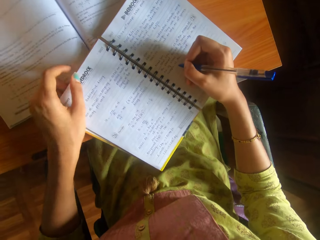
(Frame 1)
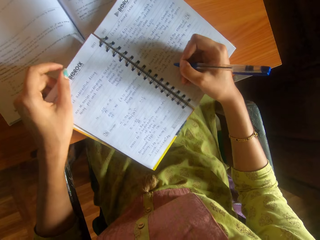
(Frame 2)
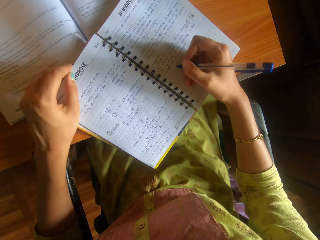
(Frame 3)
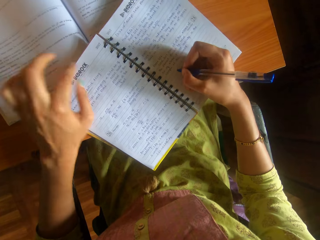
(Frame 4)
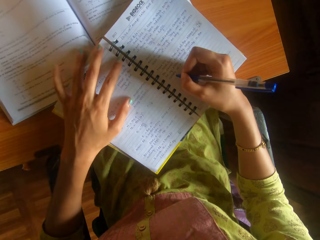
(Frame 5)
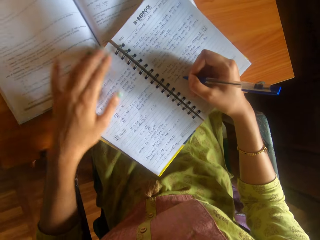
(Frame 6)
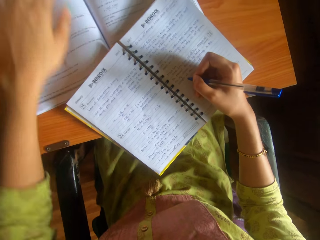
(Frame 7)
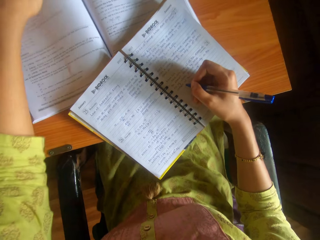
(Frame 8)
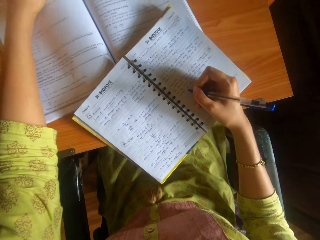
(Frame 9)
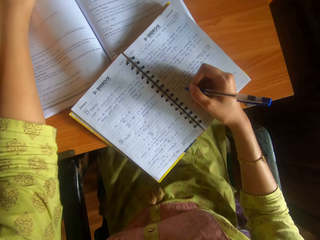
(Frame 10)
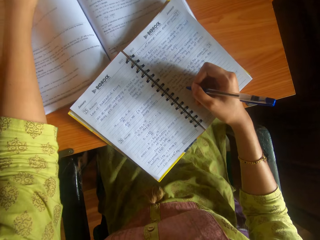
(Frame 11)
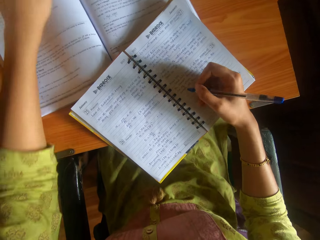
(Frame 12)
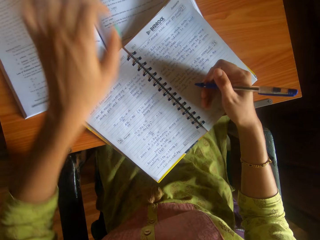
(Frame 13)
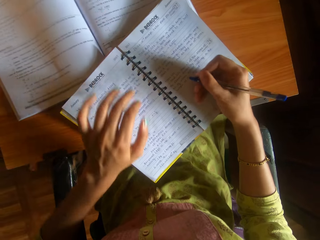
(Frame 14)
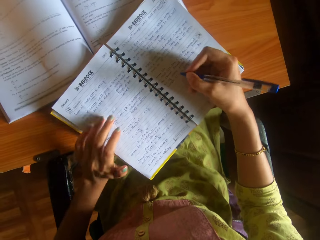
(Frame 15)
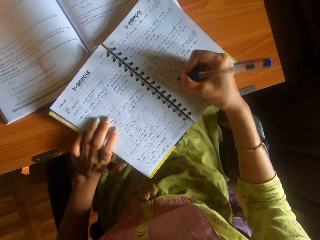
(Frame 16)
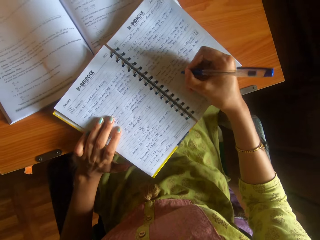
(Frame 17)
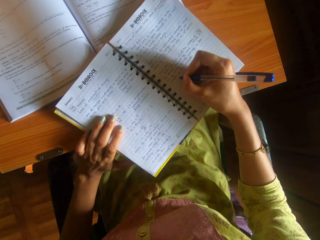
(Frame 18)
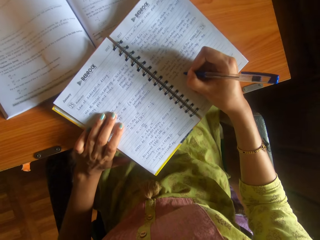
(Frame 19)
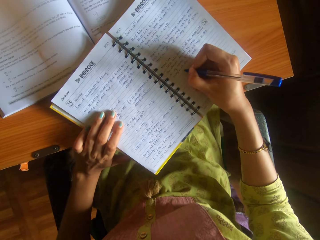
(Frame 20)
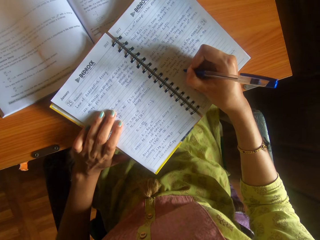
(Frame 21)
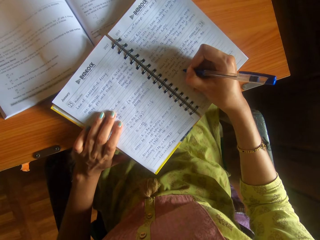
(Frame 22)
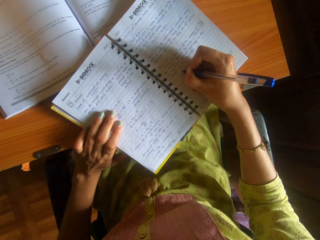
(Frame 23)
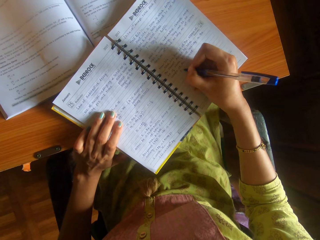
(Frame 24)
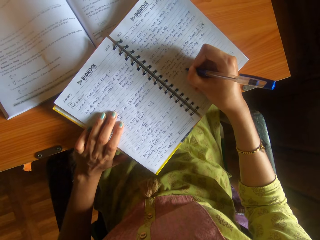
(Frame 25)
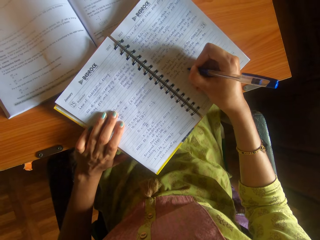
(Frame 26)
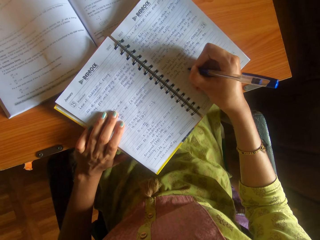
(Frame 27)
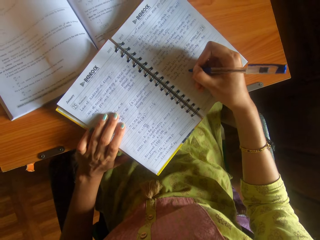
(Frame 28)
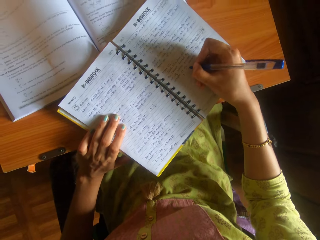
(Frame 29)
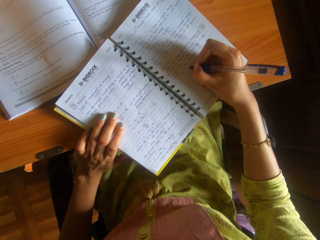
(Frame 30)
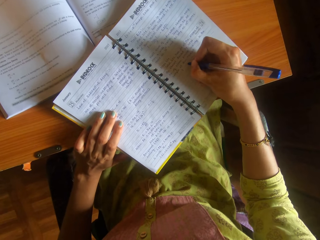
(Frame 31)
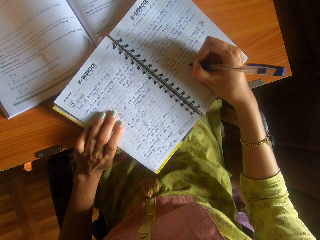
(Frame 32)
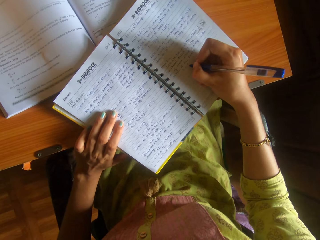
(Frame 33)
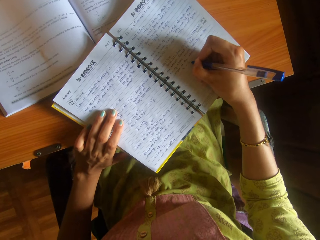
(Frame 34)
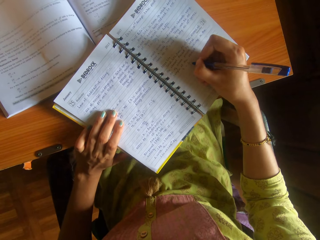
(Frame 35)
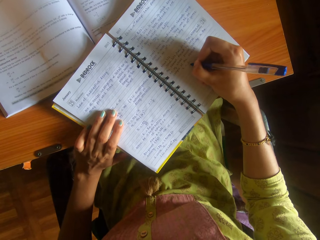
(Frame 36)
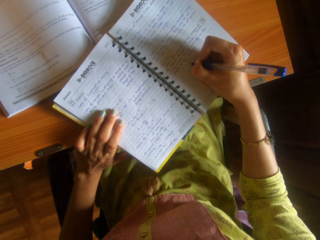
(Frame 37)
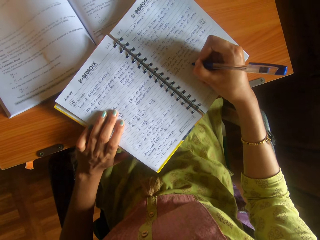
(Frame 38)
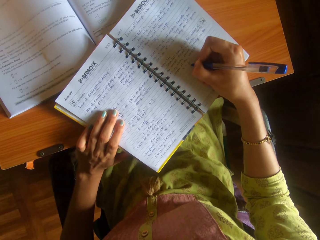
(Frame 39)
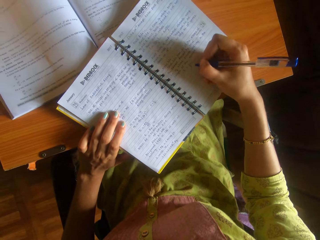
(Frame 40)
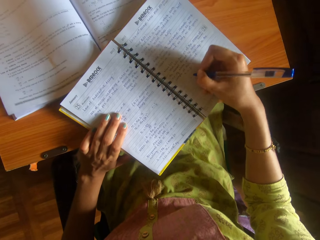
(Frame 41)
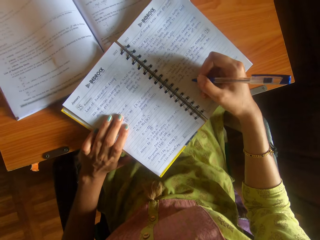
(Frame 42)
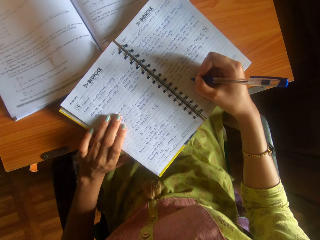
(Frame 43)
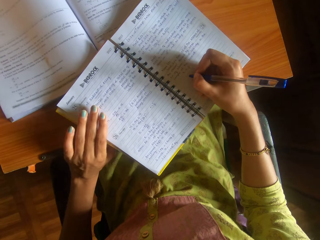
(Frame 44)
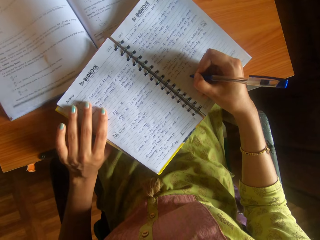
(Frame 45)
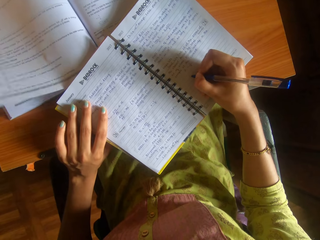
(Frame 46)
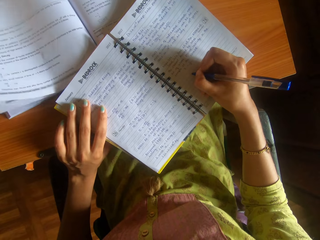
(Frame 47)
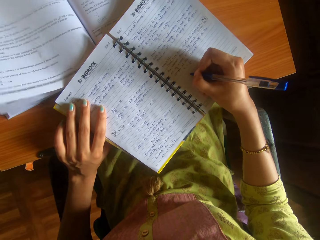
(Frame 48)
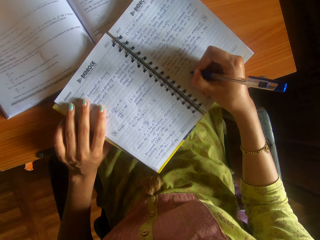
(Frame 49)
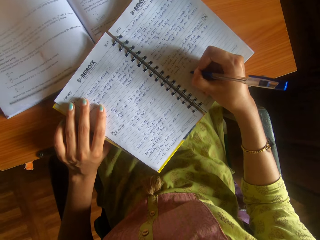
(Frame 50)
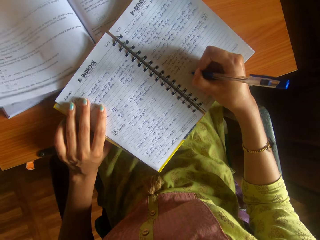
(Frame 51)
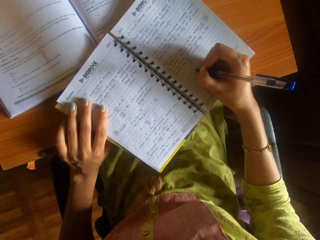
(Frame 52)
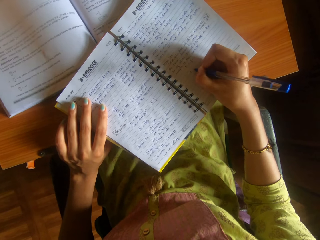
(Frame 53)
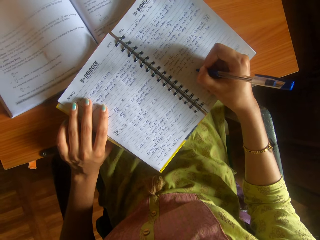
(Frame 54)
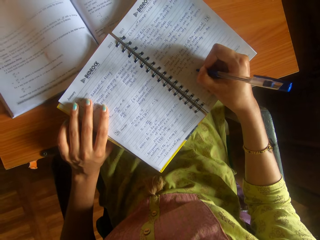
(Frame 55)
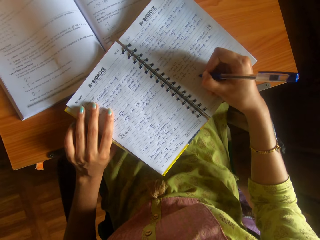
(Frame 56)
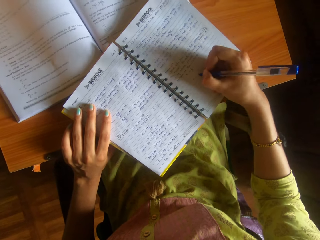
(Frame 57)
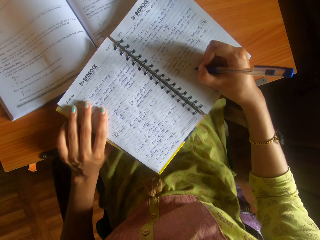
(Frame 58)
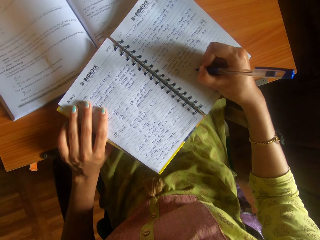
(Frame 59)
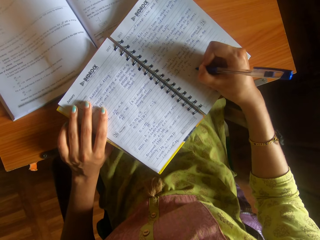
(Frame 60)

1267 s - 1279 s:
The camera wearer adjusts the book on the desk with her left hand. She adjusts the book on the desk with her left hand again. She places her left hand on the book on the desk. She writes on the book on the desk with the pen in her right hand.

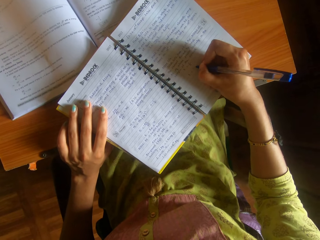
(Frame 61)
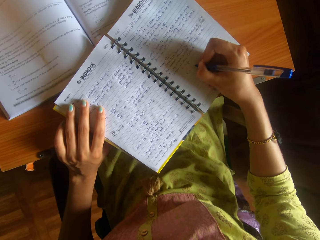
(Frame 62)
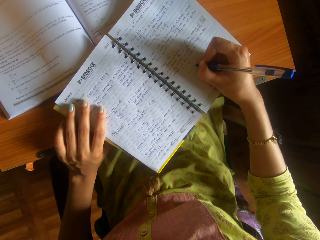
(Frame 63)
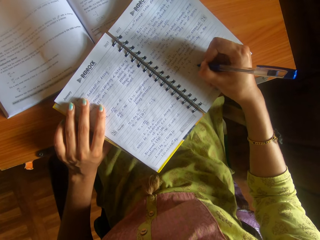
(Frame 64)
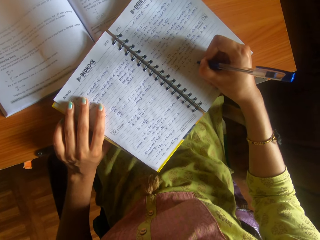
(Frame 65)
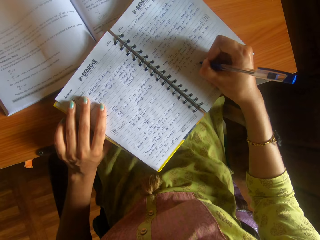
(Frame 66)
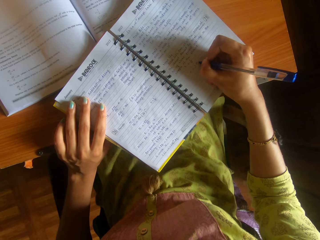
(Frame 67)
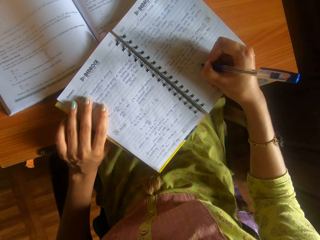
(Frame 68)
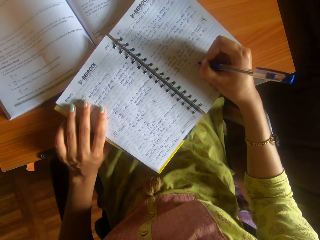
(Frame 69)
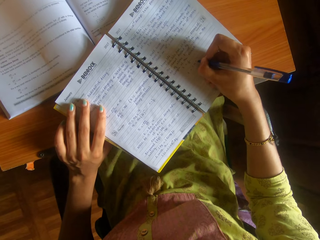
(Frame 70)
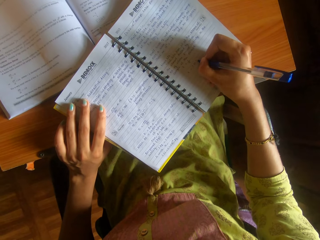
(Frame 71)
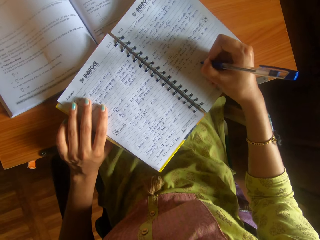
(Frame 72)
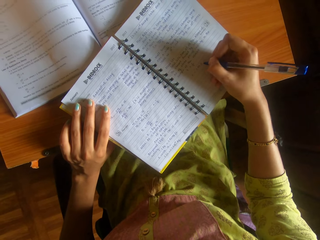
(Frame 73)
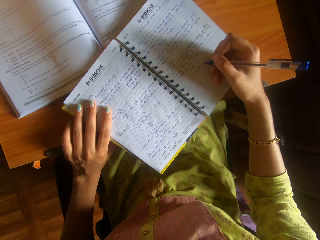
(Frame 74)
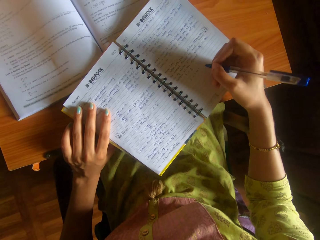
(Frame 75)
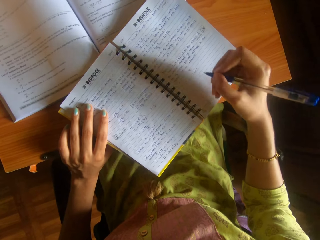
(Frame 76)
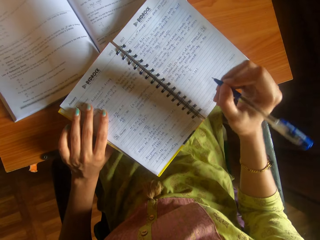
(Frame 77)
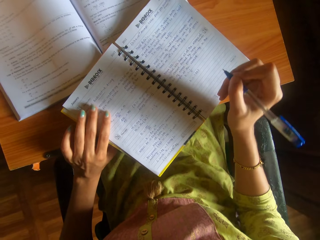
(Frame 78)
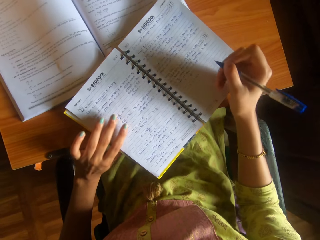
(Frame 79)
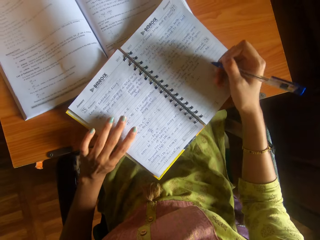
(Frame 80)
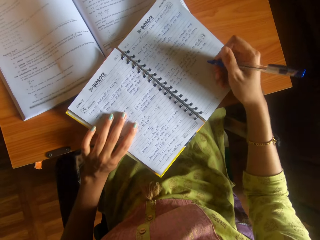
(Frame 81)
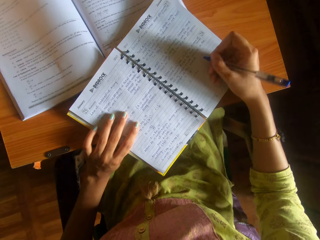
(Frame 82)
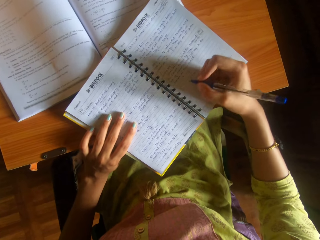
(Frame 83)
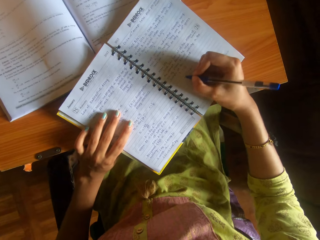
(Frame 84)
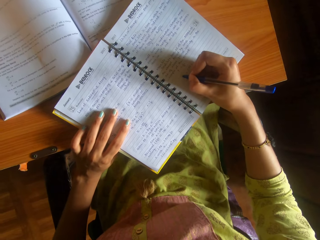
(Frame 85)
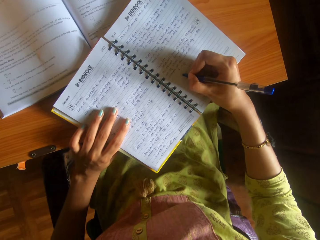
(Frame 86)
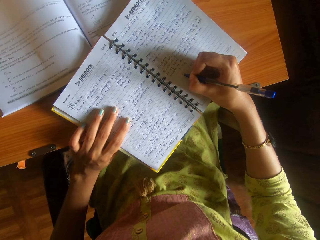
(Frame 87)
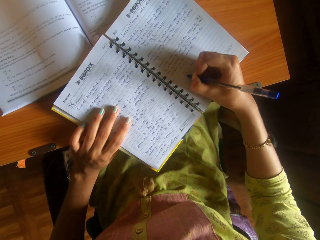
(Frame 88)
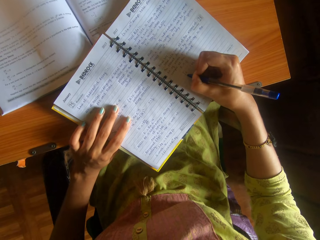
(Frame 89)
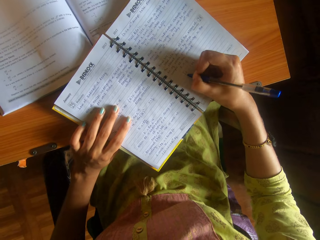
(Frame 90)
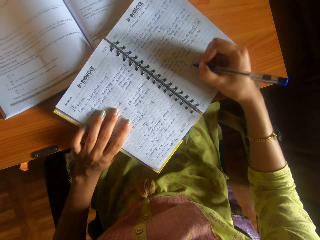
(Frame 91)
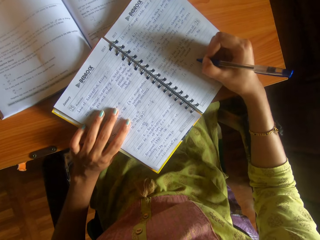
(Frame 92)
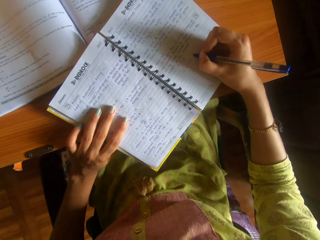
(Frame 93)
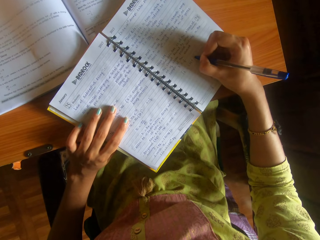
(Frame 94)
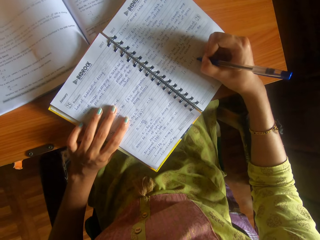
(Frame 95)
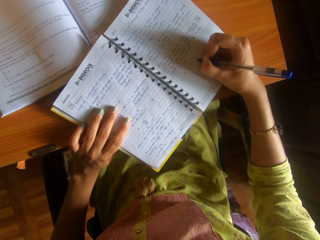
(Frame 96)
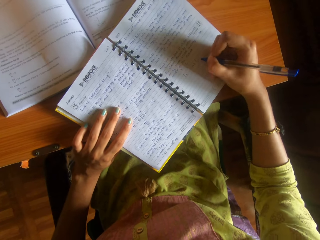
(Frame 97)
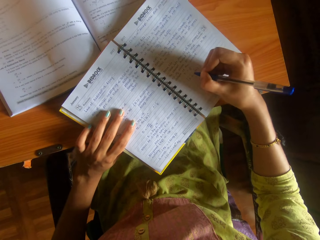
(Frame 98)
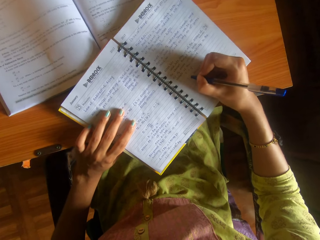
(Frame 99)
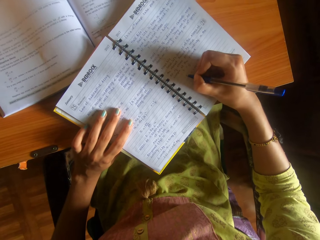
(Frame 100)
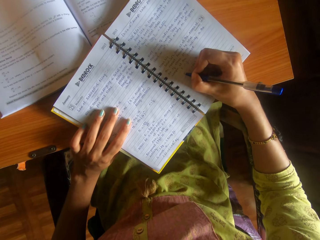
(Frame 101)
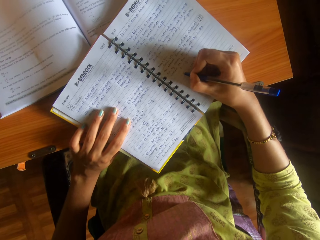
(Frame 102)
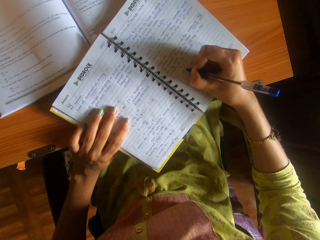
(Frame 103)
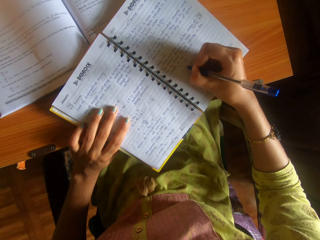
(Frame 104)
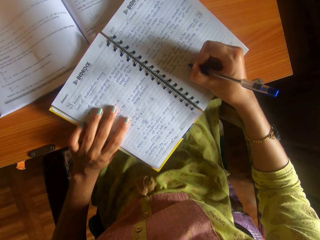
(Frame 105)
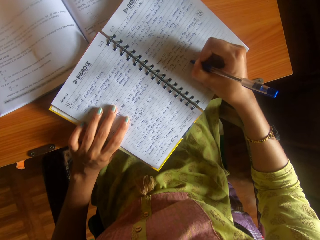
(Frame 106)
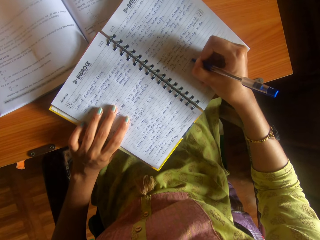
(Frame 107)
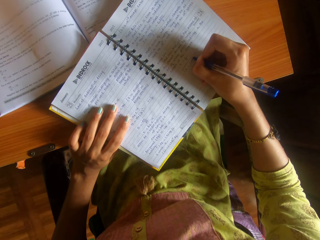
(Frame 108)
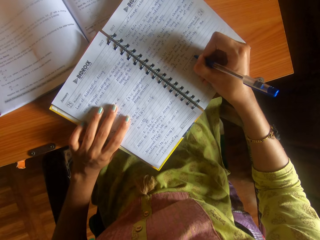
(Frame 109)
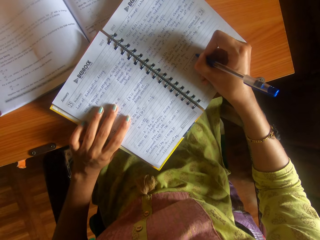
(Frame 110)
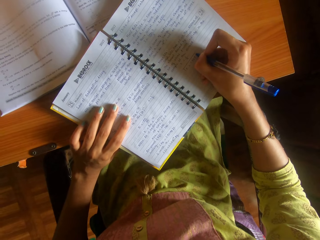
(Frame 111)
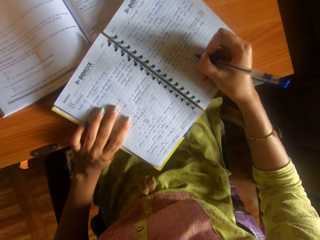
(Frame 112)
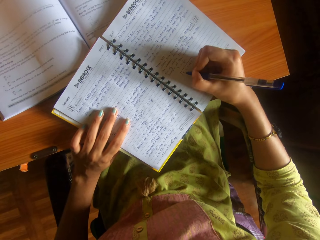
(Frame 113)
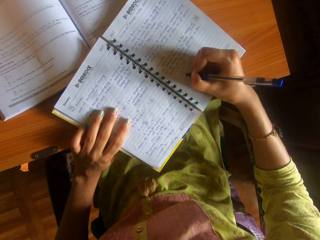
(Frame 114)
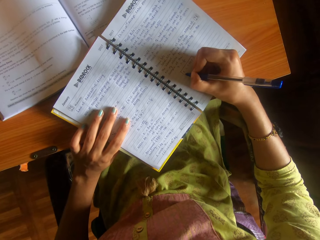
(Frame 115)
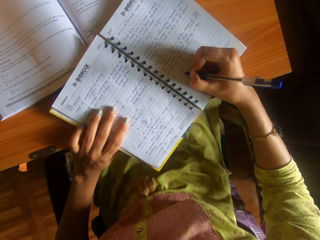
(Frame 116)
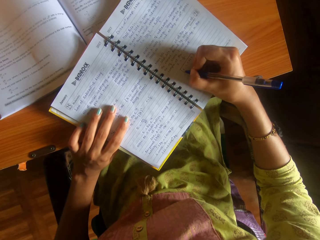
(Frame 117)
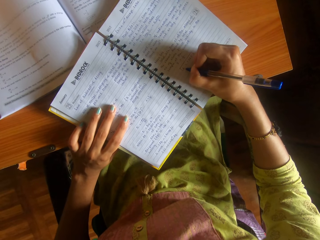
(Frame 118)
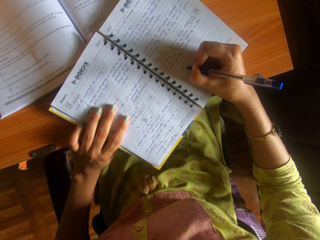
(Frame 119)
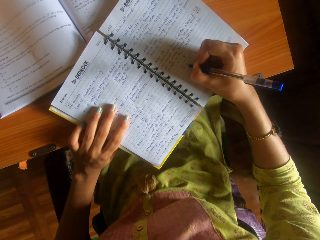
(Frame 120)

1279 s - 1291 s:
The camera wearer adjusts the book on the desk with her hands. She writes on the book on the desk with the pen in her right hand.
